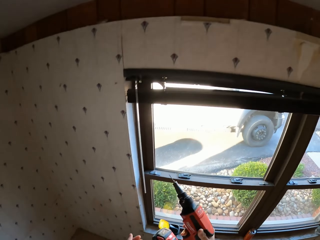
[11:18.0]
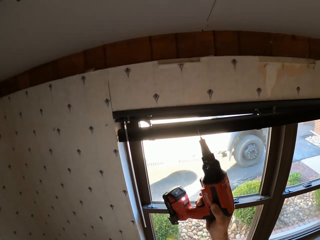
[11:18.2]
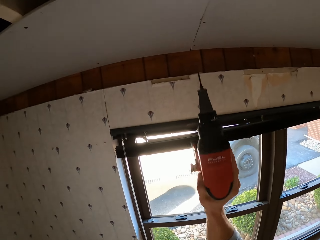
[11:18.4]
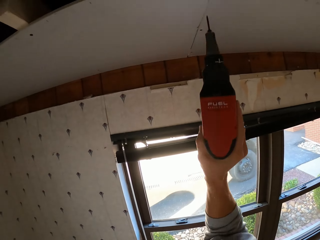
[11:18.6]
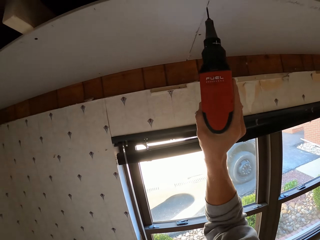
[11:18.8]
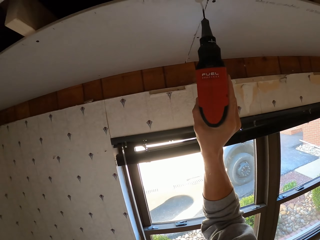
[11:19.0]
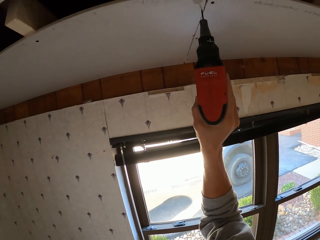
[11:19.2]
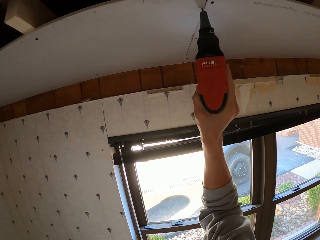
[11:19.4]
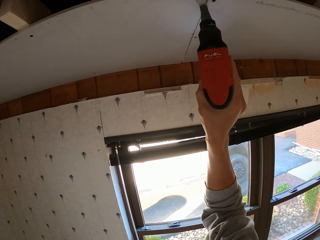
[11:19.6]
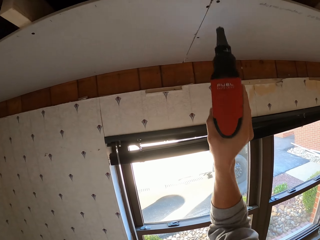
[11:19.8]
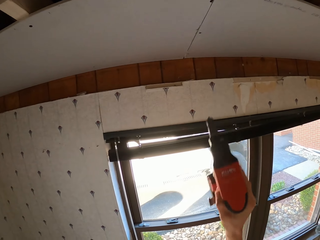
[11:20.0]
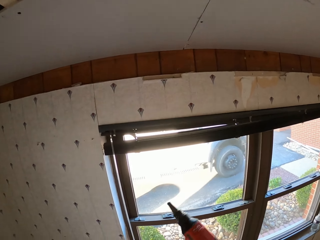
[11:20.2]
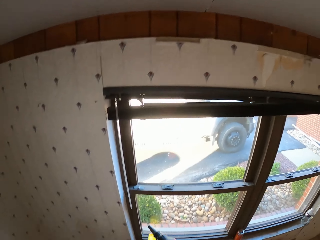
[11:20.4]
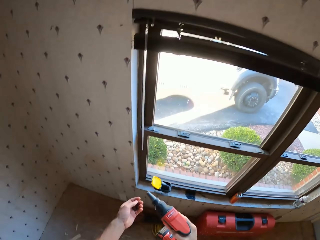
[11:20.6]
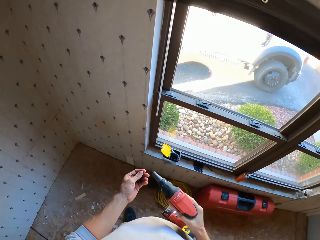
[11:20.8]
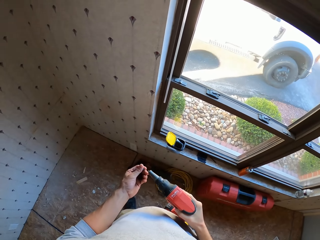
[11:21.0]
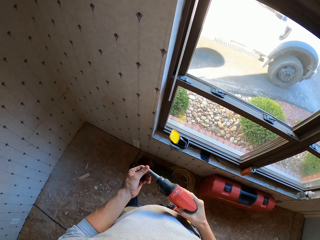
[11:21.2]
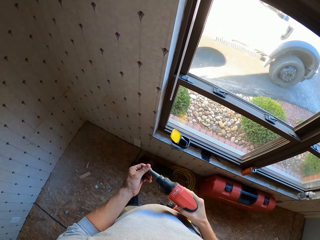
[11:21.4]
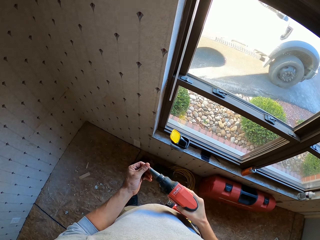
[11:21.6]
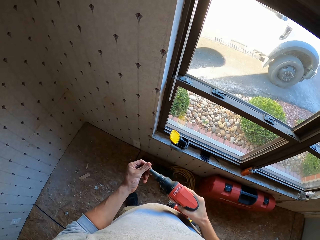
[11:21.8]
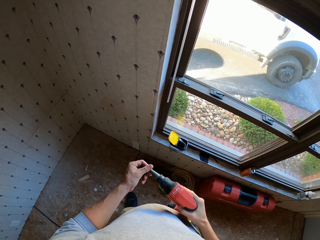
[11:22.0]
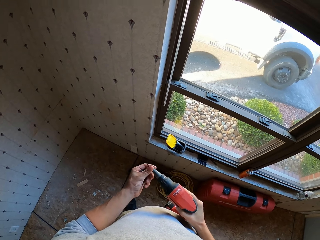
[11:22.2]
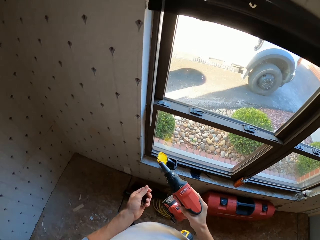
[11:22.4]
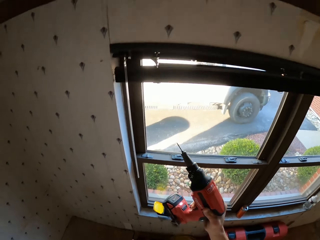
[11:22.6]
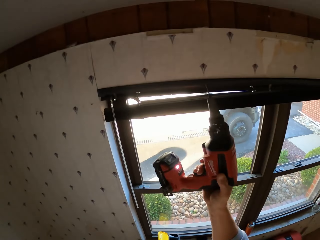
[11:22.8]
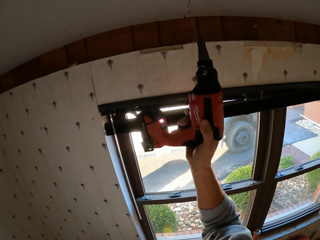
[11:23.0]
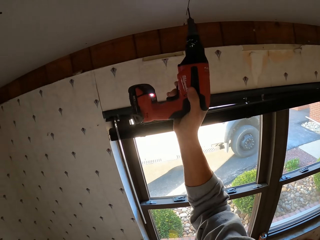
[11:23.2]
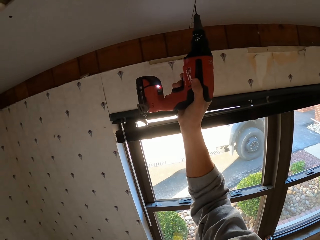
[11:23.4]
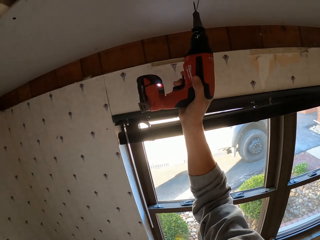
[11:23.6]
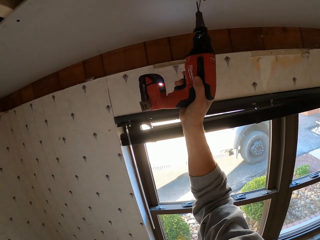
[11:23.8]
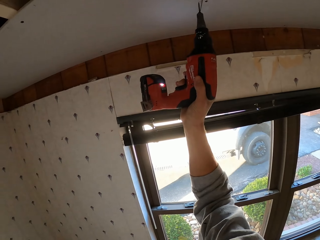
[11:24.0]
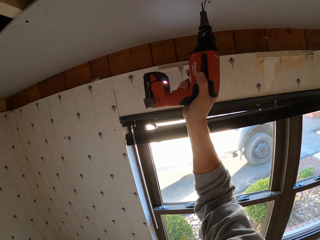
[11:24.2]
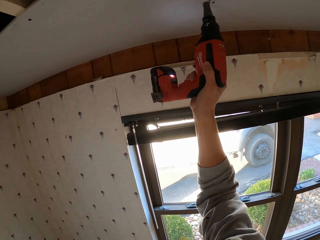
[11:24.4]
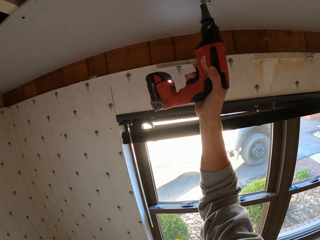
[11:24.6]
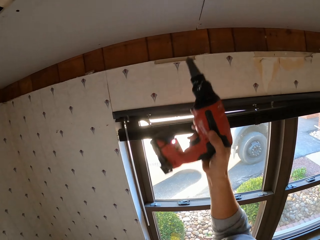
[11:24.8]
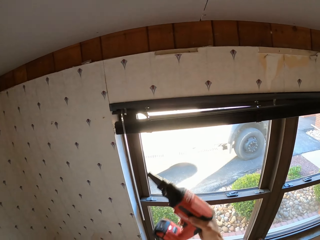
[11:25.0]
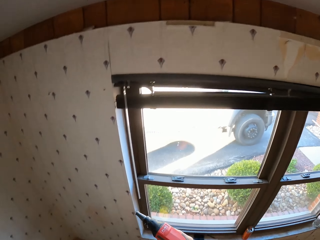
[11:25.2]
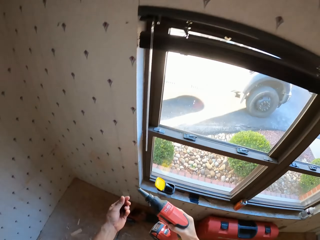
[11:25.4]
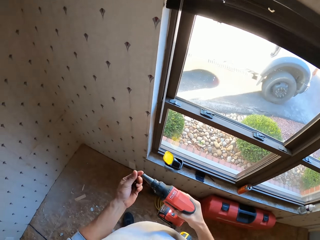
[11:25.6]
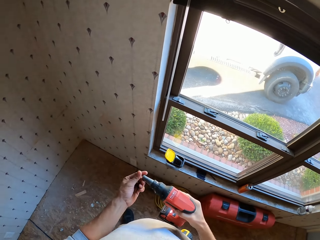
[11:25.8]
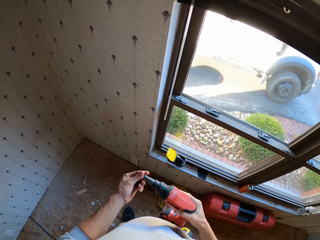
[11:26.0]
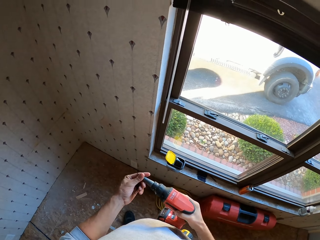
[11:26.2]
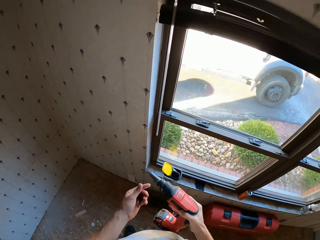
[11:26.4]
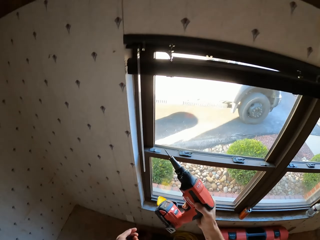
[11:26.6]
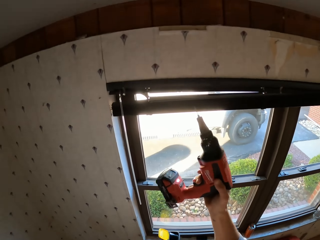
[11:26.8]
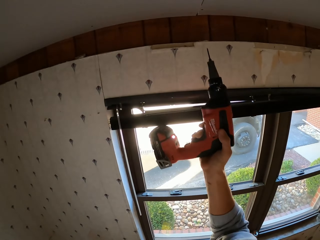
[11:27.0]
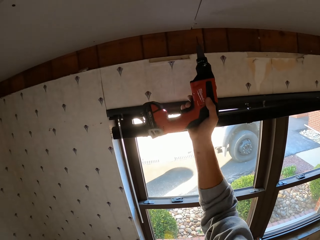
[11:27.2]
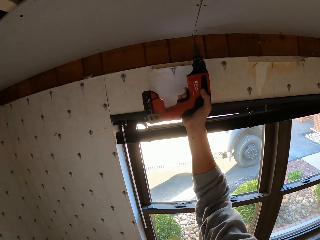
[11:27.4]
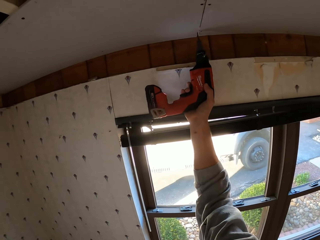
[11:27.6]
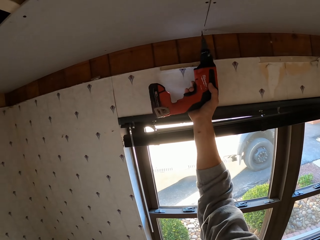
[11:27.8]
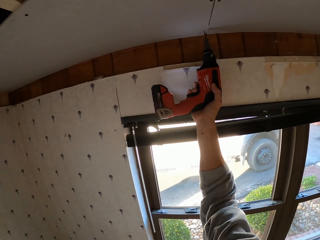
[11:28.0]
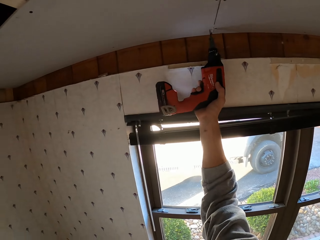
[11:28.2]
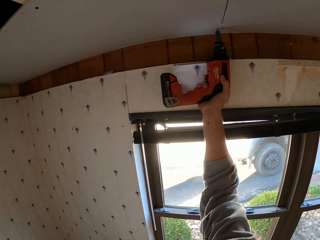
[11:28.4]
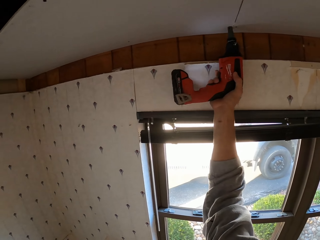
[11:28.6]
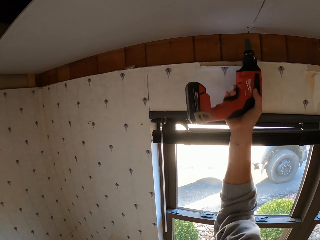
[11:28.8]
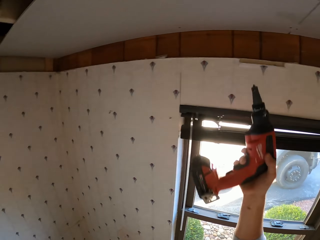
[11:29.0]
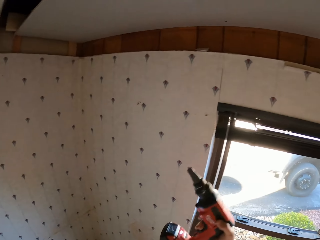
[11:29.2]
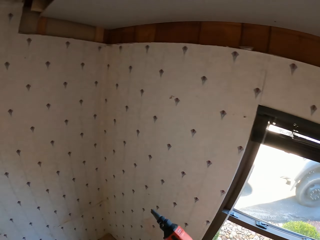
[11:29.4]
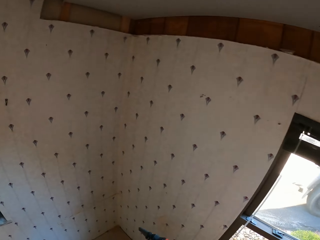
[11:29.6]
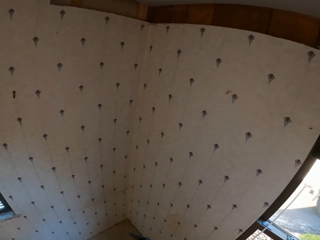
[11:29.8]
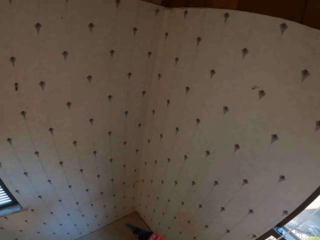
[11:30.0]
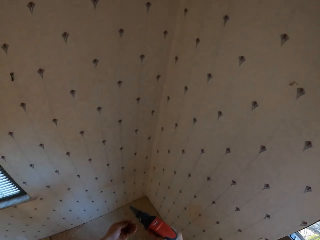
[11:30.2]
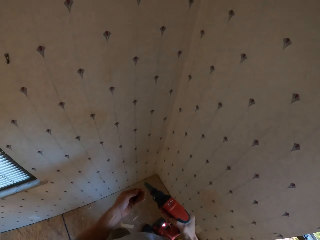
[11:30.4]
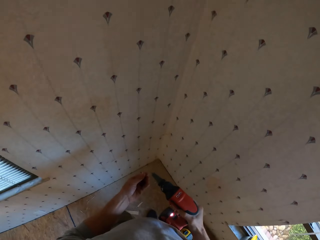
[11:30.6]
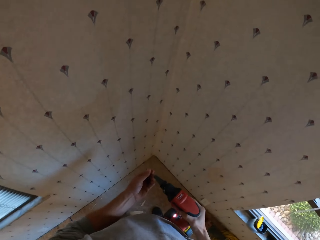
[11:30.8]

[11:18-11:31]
The camera wearer turns to the side. They hold a drill or electric screwdriver. They tighten a screw on the roof. They drill a board on the ceiling. They turn to the side. They fit the screw on the electric screwdriver. They hold the drill. They turn to the side and hold the drill. They tighten the screw on the roof and drill the board on the ceiling. They turn to the side and fit the screw on the electric screwdriver. They hold the drill, tighten the screw on the roof, drill the board on the ceiling, and turn to the side. They fit the screw on the electric screwdriver.

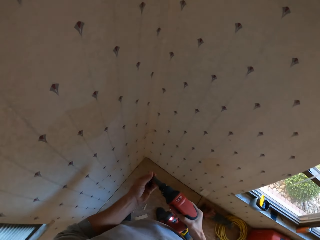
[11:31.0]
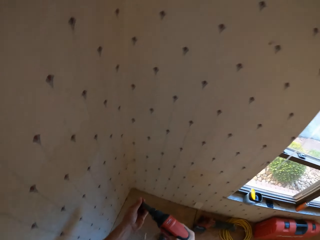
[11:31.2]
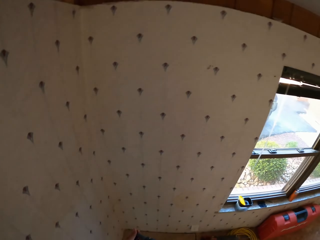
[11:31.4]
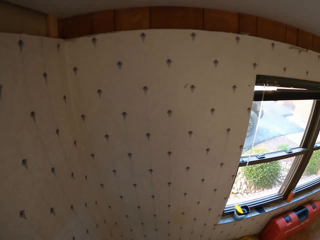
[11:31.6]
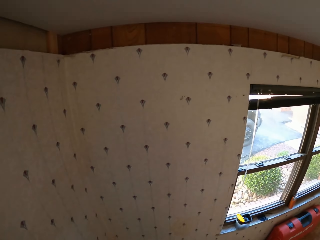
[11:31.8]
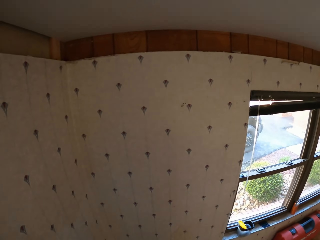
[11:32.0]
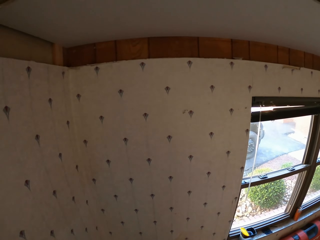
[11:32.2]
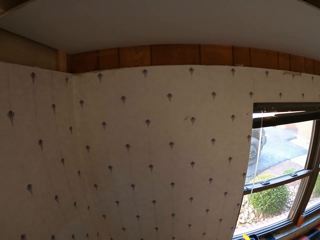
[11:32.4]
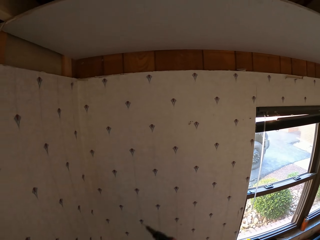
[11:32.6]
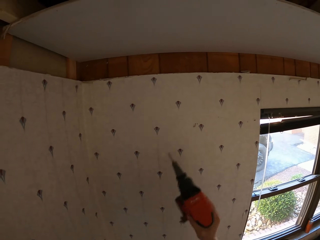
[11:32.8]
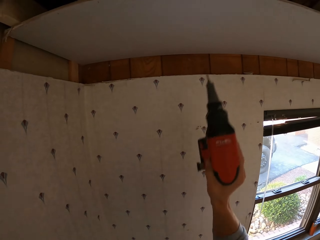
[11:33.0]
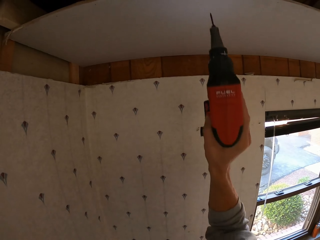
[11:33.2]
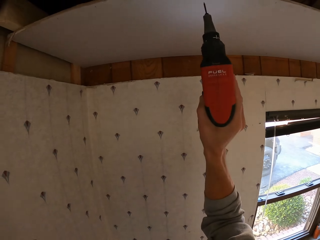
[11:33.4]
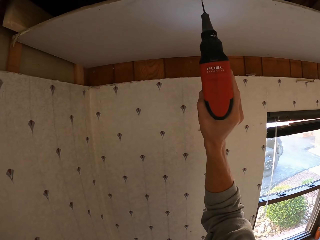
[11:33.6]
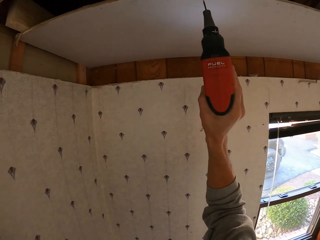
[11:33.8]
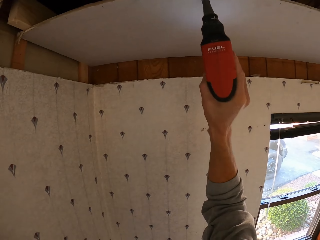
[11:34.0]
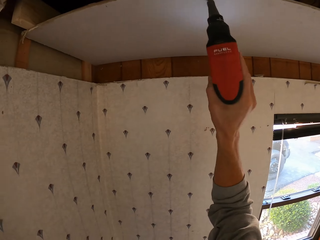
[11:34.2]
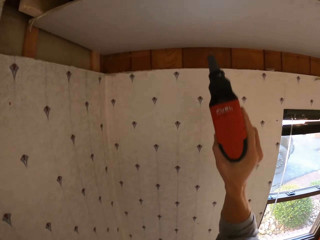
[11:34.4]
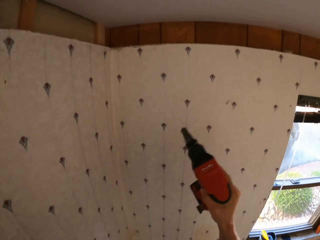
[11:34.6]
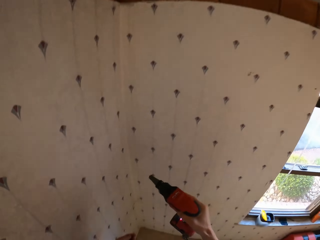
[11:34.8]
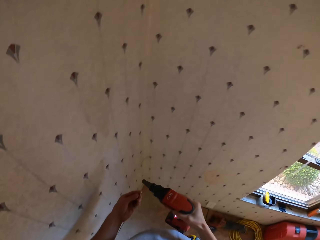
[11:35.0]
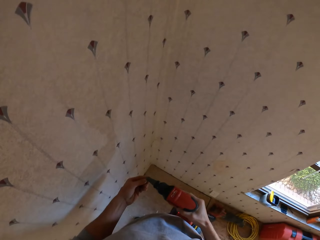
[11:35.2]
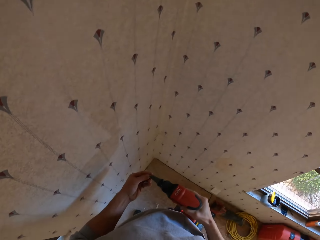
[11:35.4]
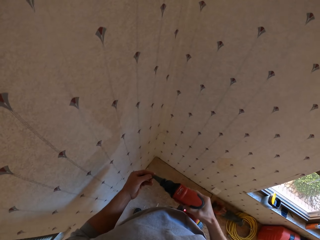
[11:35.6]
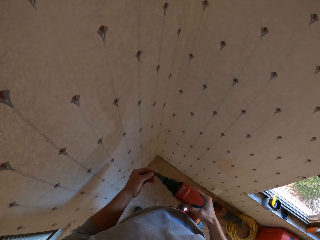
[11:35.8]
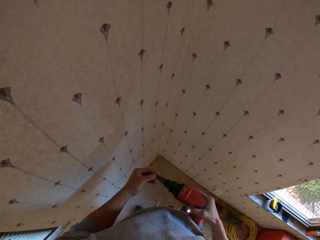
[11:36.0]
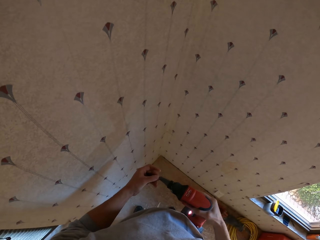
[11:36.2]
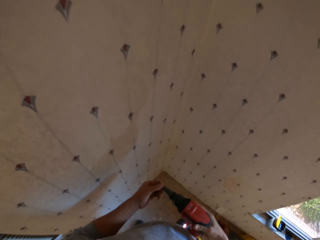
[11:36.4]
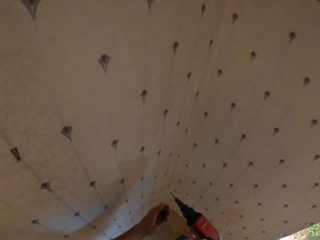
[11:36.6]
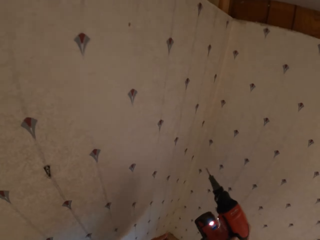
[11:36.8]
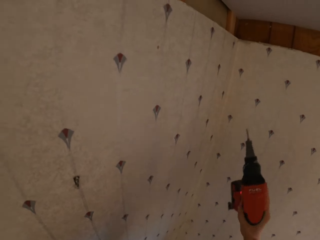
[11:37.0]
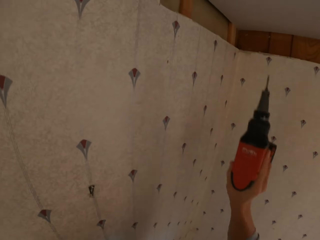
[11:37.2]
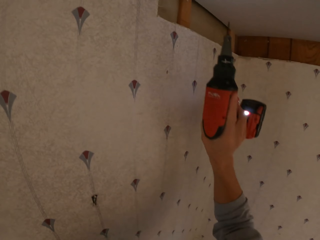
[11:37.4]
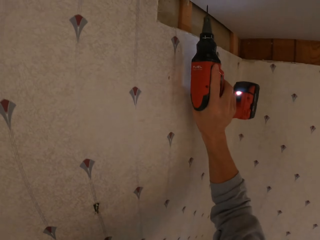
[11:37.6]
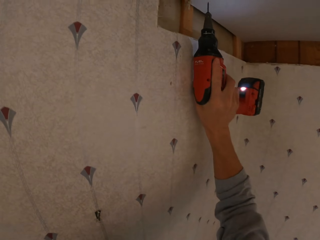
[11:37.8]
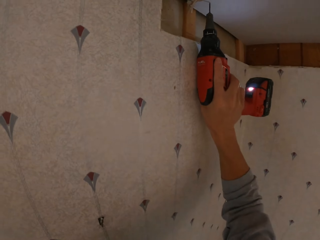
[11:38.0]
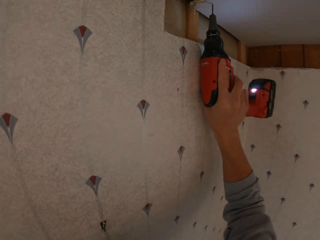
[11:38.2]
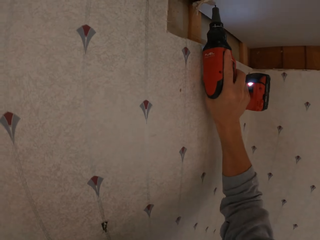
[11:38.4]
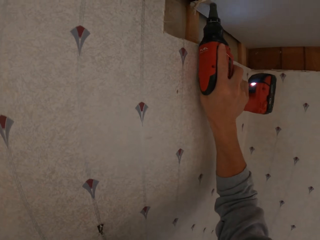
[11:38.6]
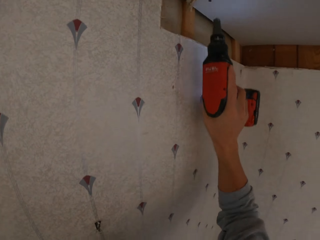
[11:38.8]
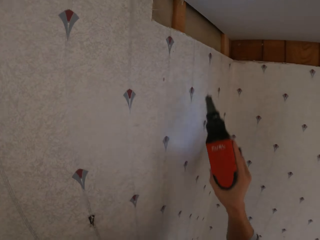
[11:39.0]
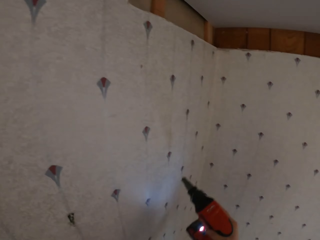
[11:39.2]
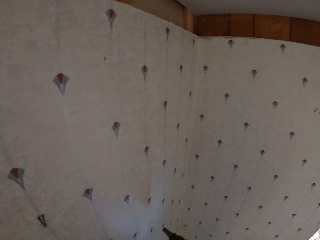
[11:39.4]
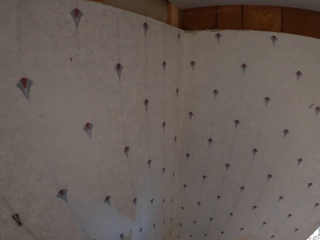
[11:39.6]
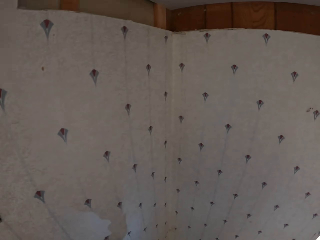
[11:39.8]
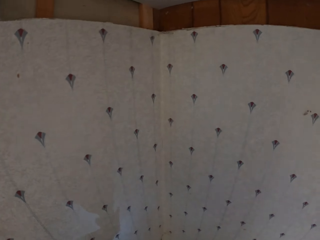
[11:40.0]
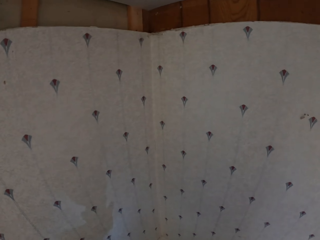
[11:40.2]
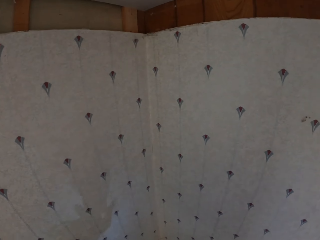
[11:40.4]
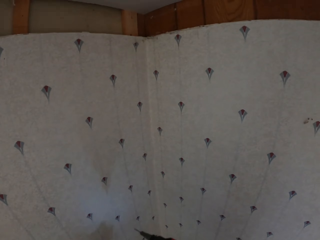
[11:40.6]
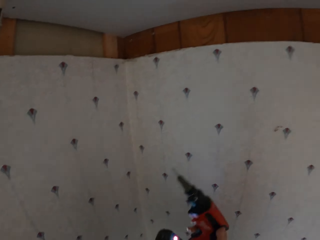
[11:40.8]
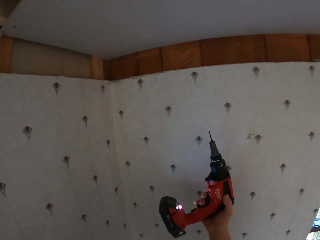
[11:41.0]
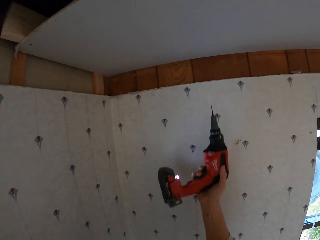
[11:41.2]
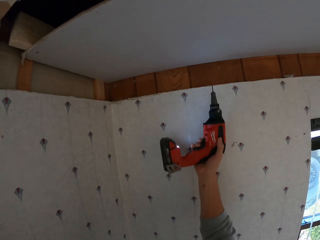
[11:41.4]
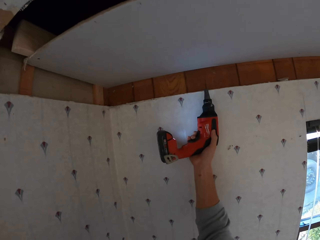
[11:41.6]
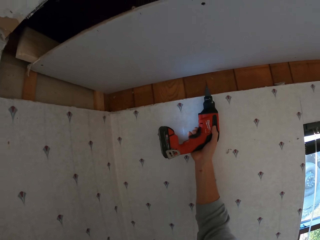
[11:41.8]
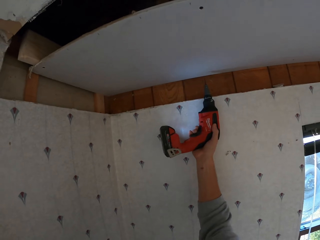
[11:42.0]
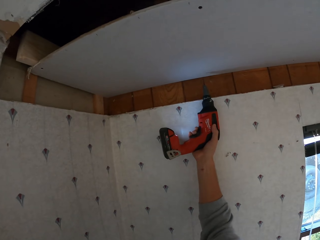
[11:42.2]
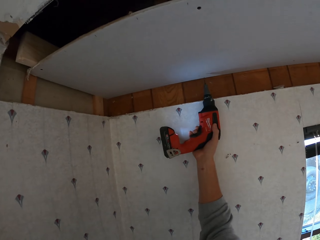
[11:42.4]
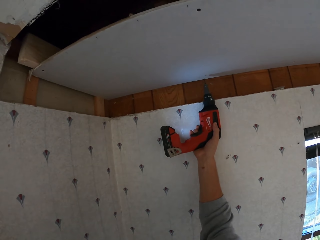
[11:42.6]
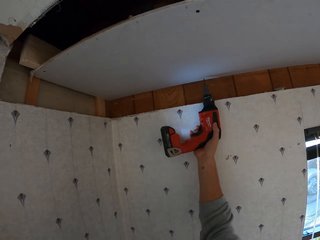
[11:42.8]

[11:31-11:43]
The camera wearer turns to the side and stares at the roof. They hold a drill or electric screwdriver. They tighten a screw on the roof and drill a board on the ceiling. They turn to the side and fit the screw on the electric screwdriver. They turn to the side, hold the drill, tighten the screw on the roof, drill the board on the ceiling, hold the drill, and turn to the side. They fit the screw on the electric screwdriver, hold the drill, and tighten the screw on the roof.
